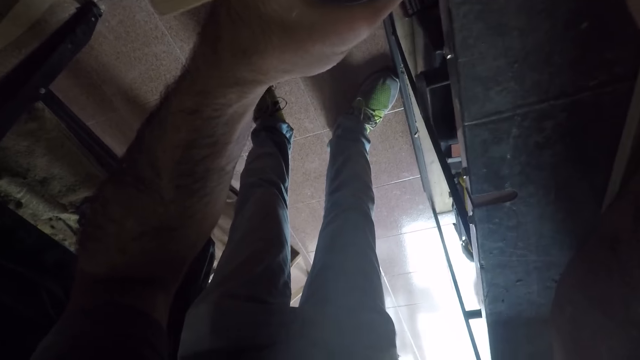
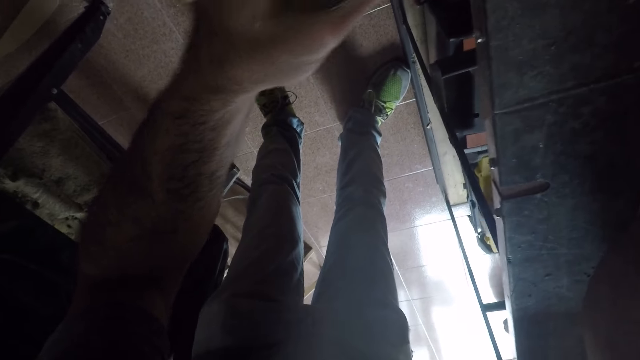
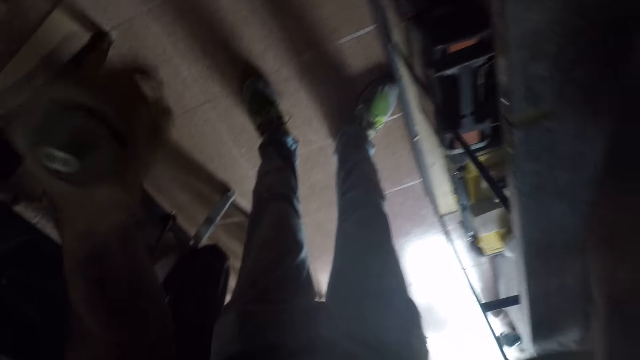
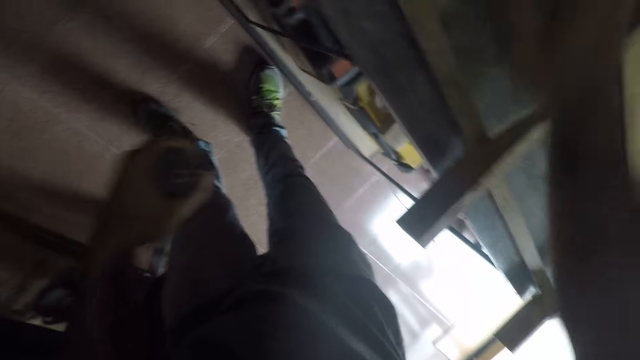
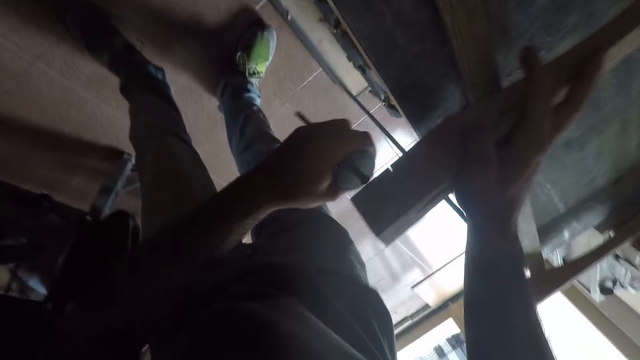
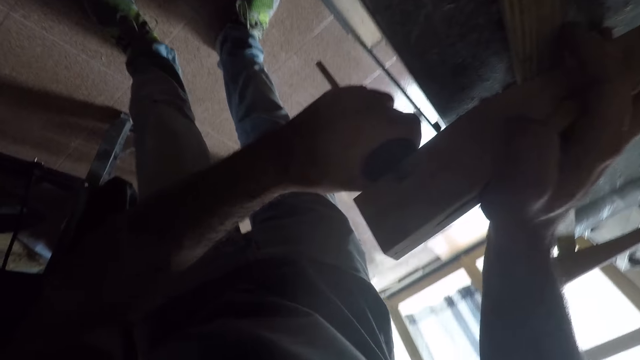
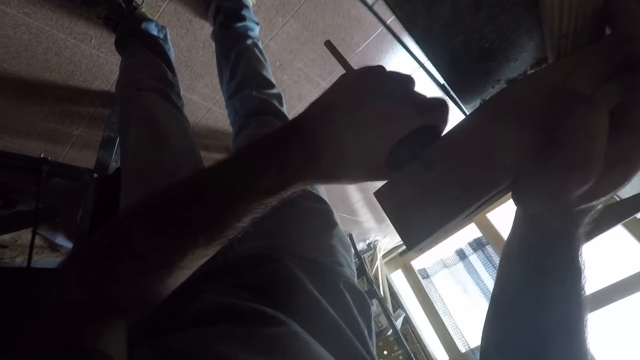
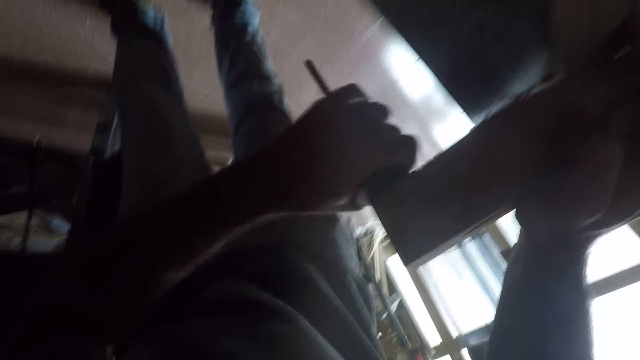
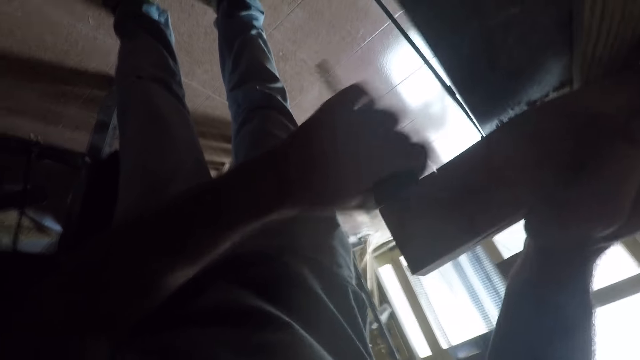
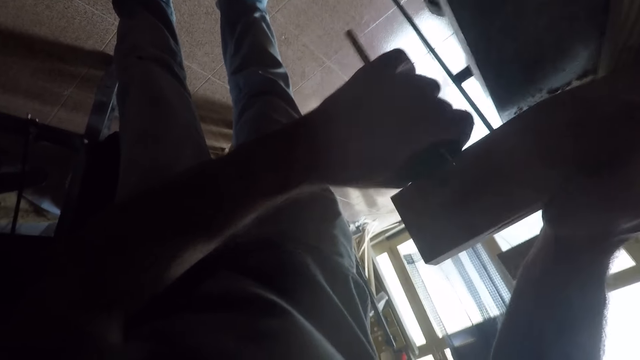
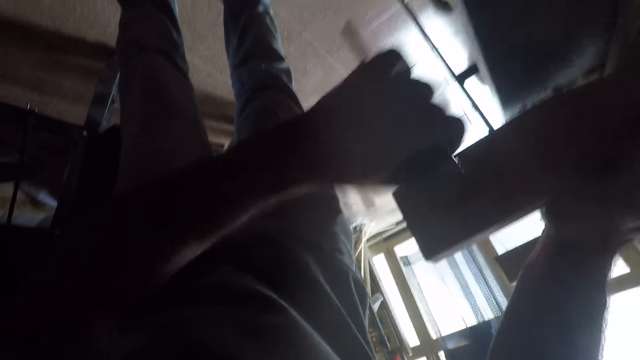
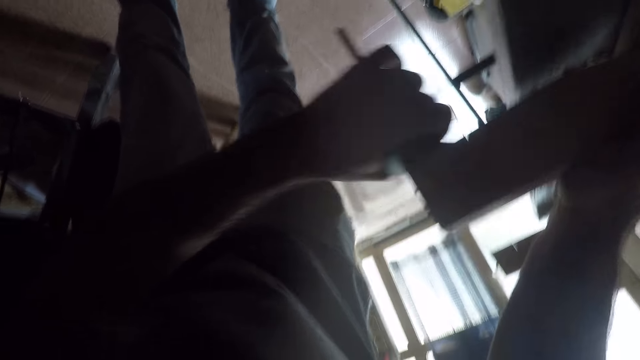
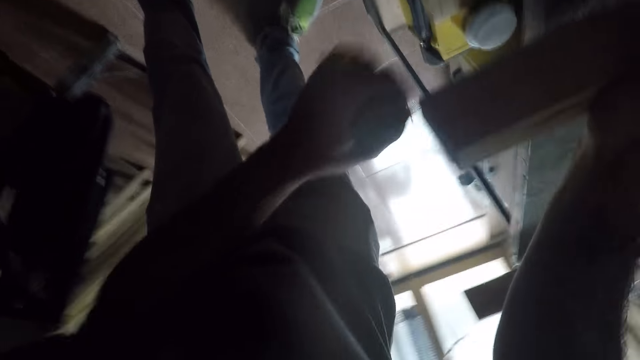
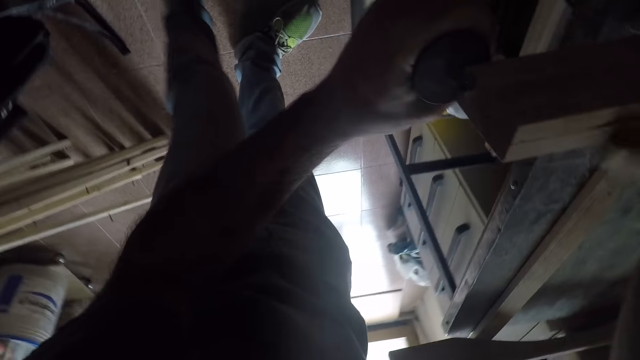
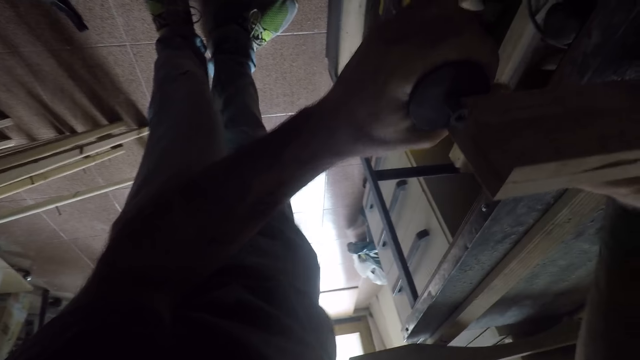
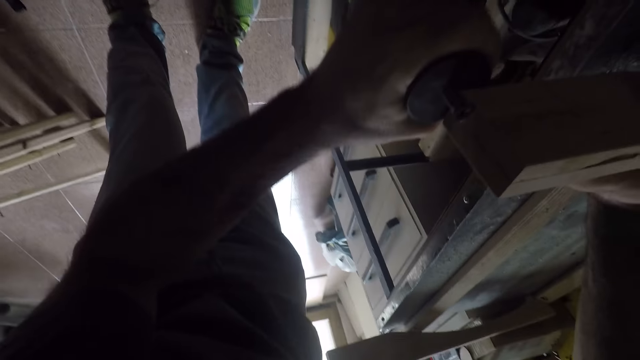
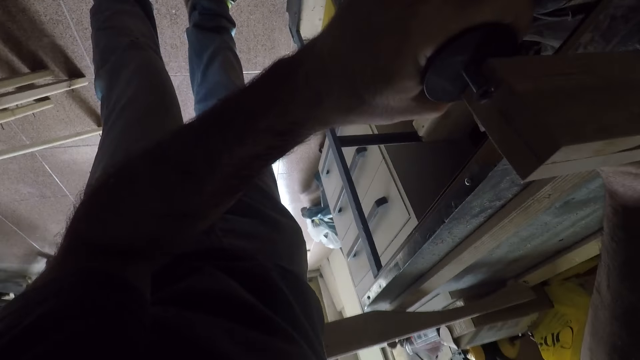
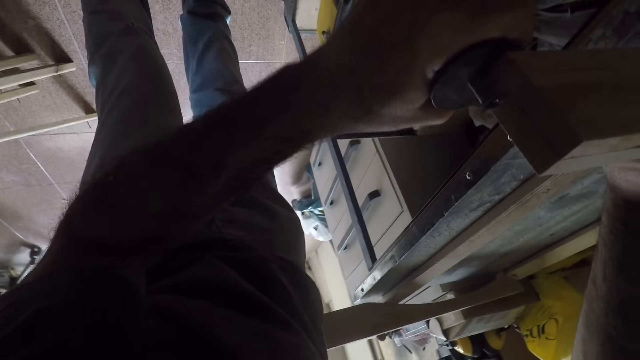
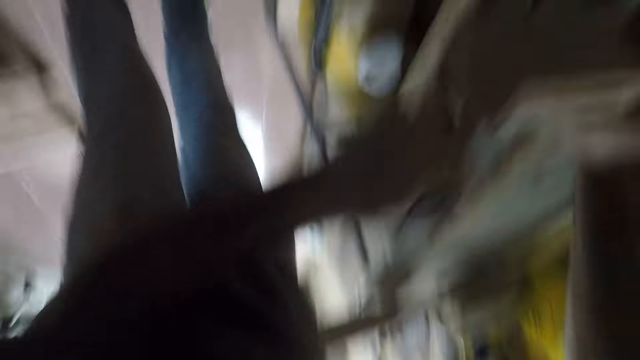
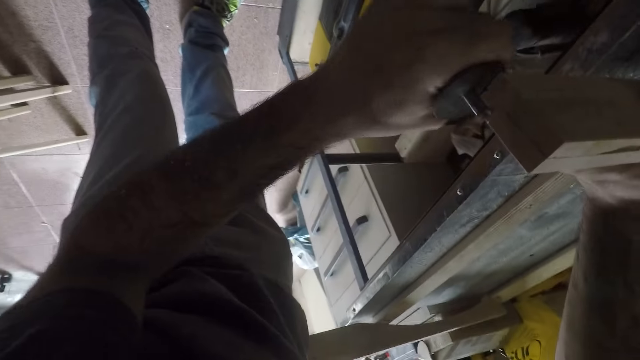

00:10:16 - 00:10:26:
The camera wearer stops doing something with the marking gauge. They remove the hand planer from the furniture. They use the hand planer on the furniture. They hold the lumber with the right hand. They start doing something with the marking gauge. They stop doing something with the marking gauge. They start doing something with the marking gauge.

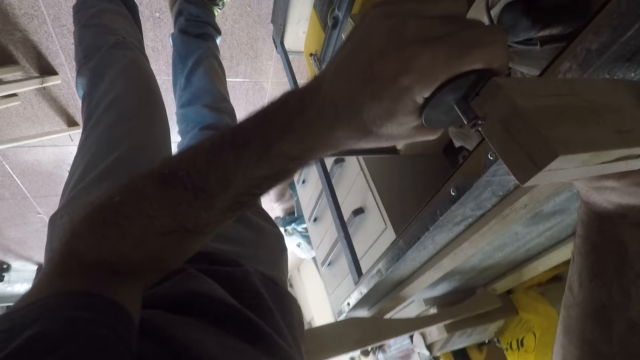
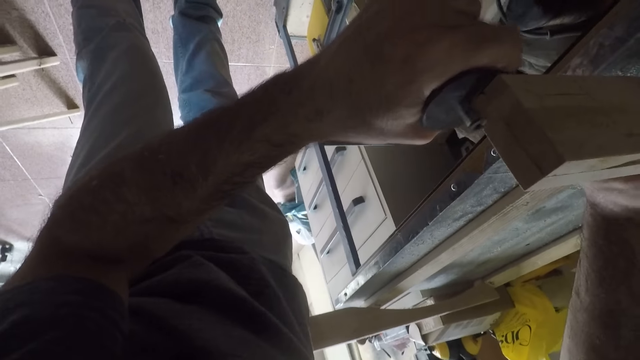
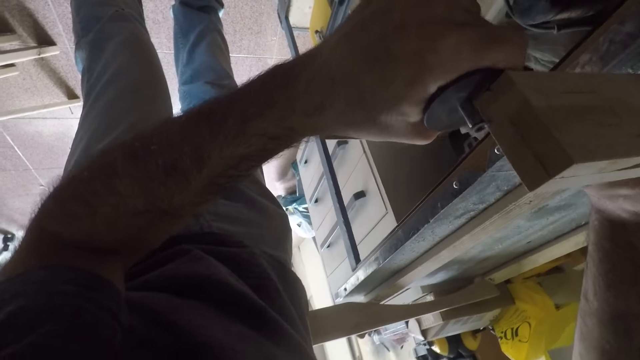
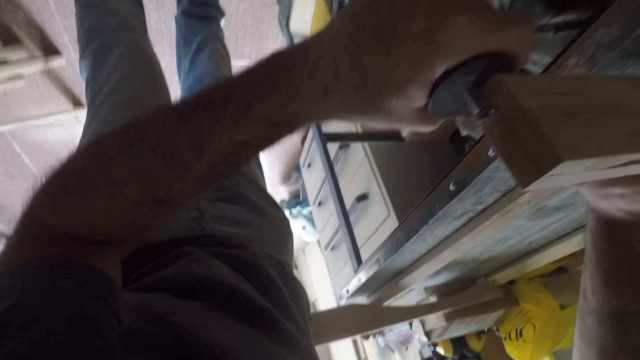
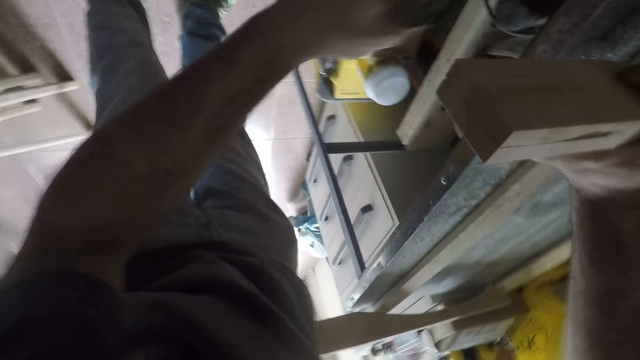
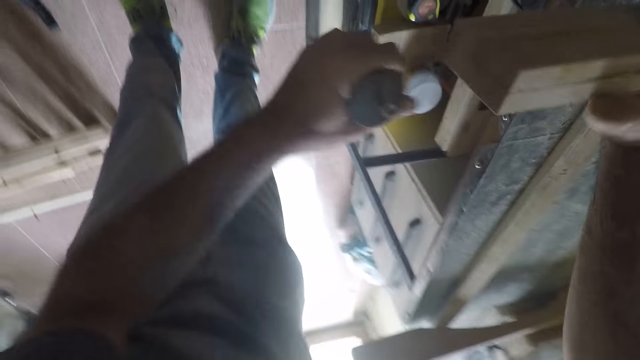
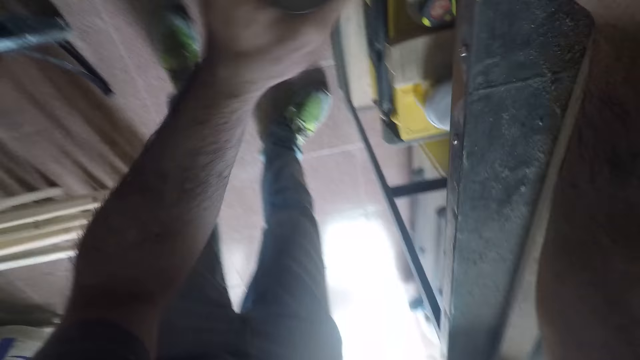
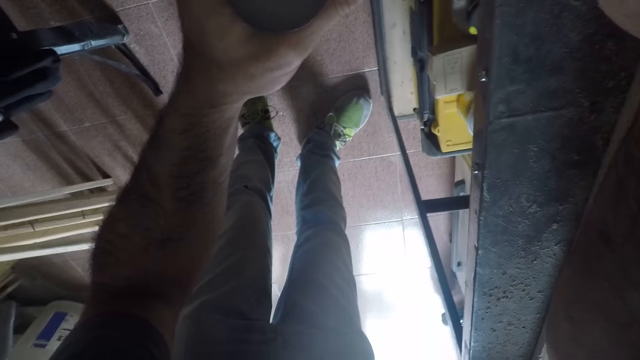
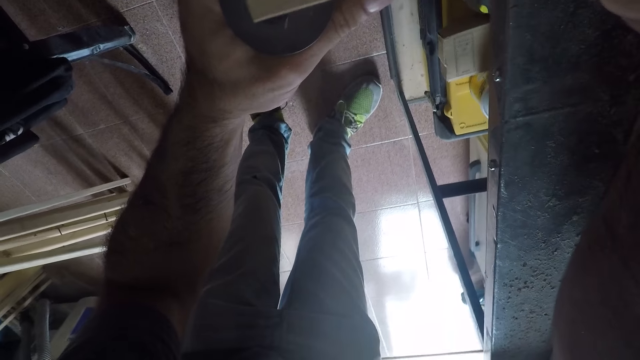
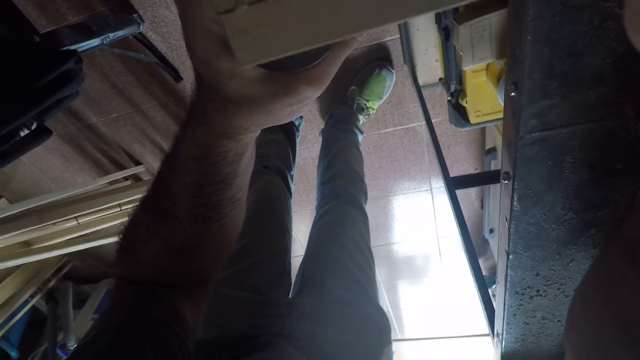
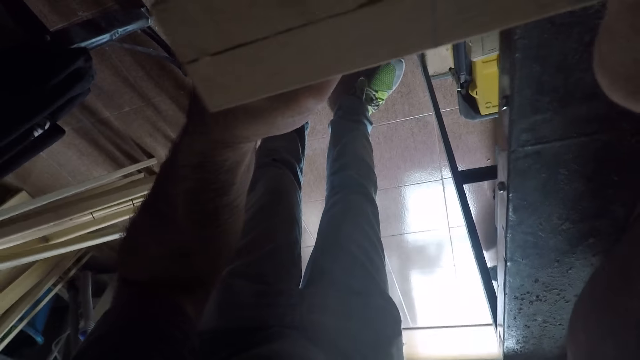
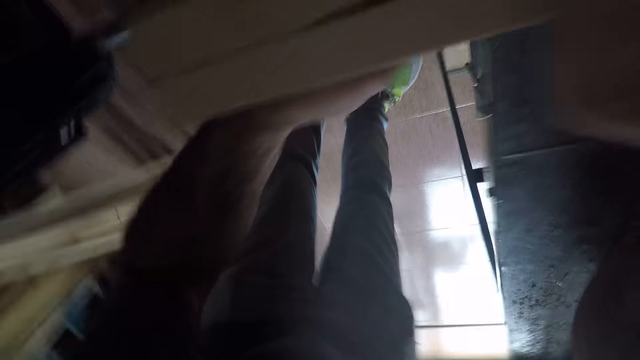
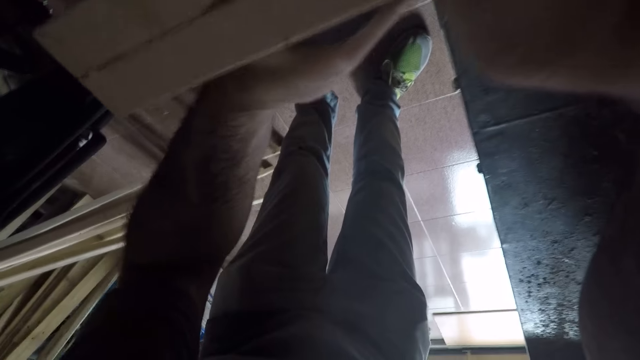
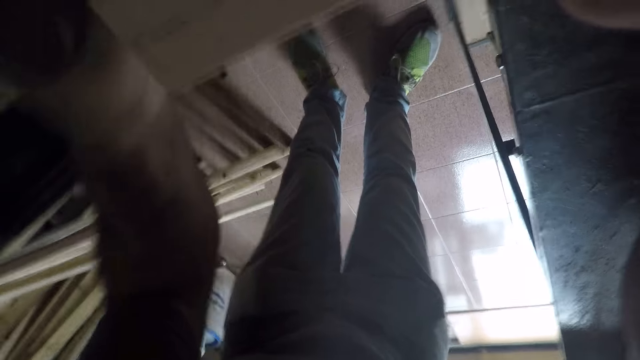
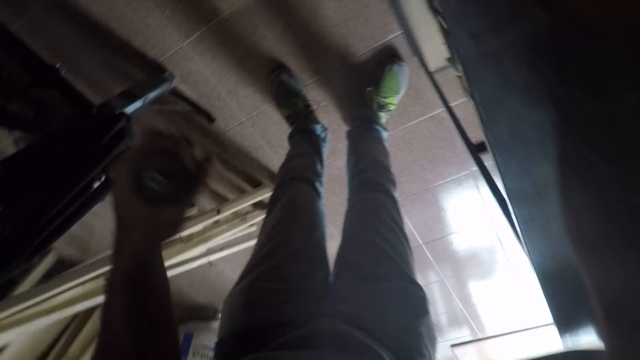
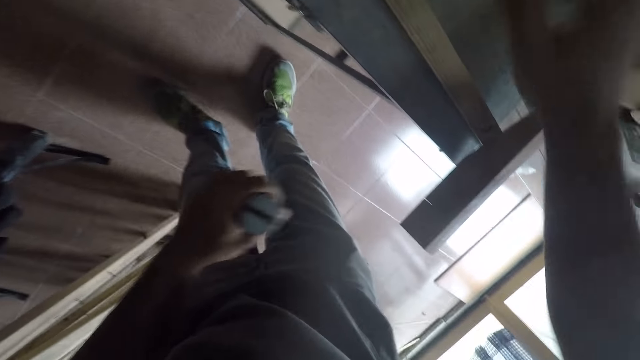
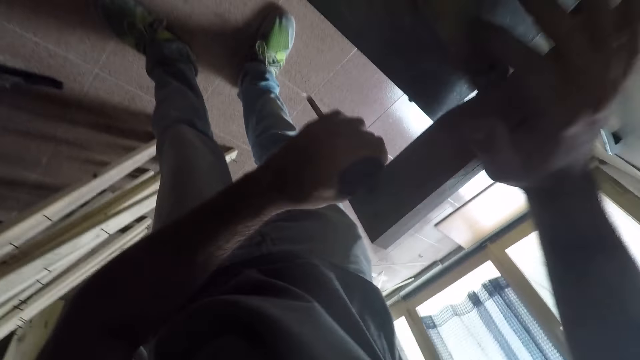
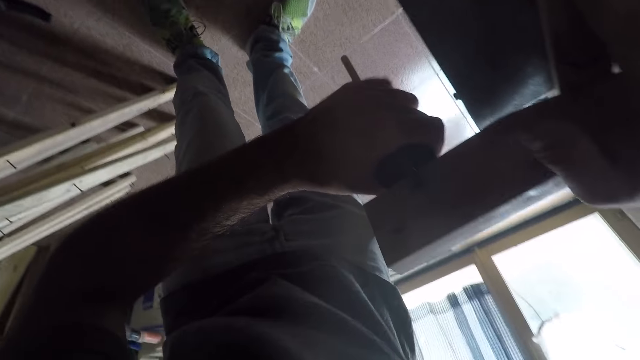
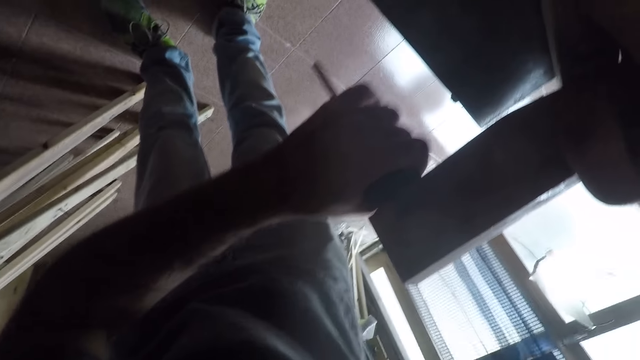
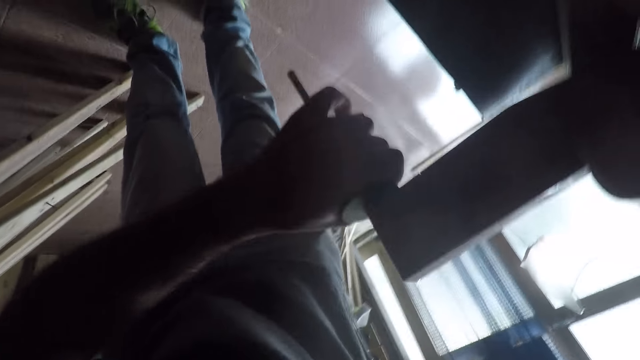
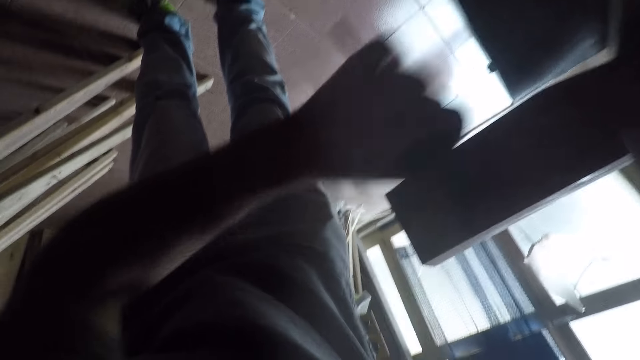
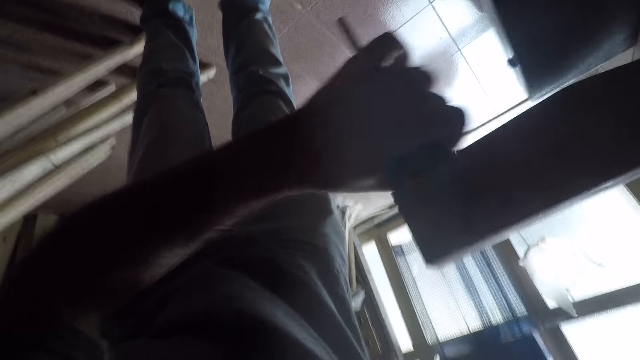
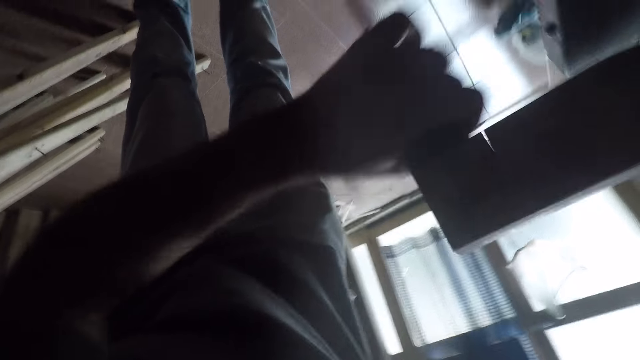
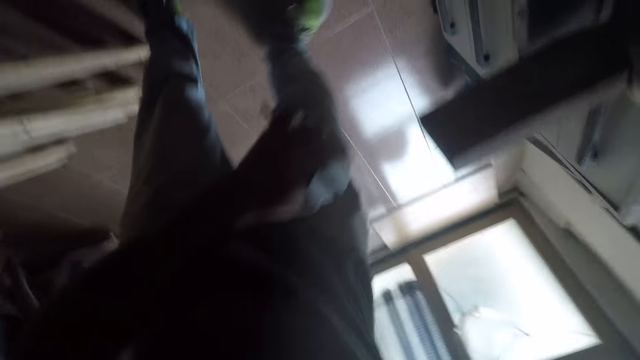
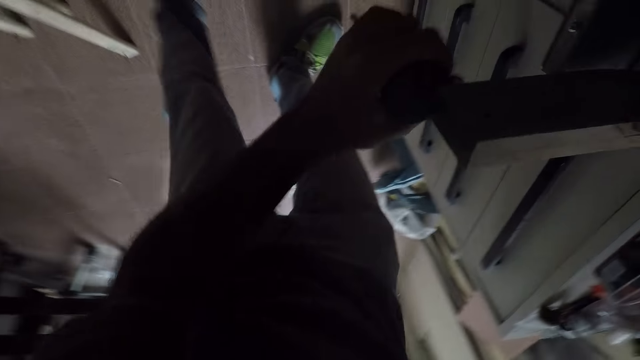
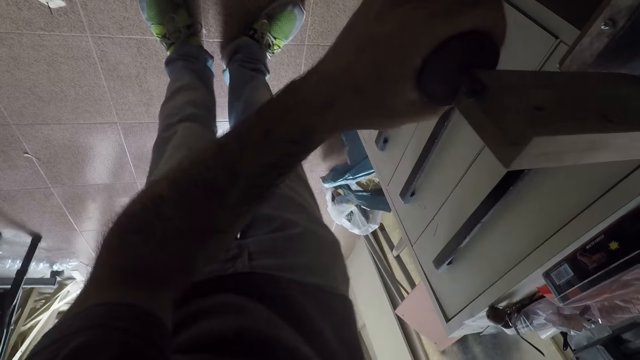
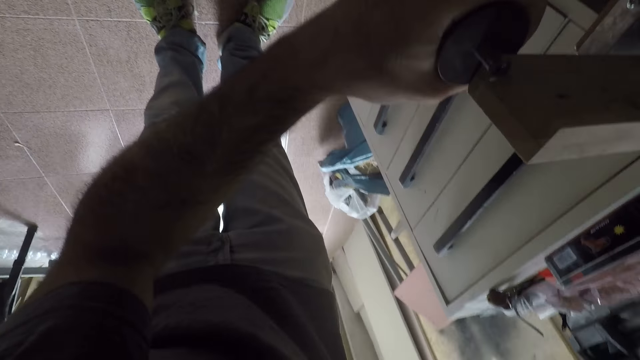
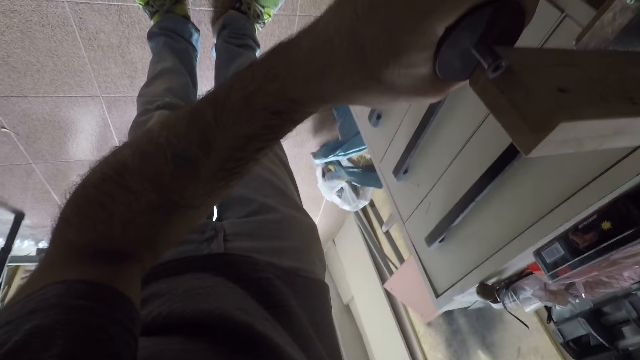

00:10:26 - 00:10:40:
The camera wearer stops something with the marking gauge. They move slightly. They start something with the marking gauge. They stop something with the marking gauge. They remove the hand planer from the furniture. They move back slightly. They use the hand planer on the furniture. They grip the lumber with the right hand and start something with the marking gauge. They stop something with the marking gauge. They adjust their position slightly. They start something with the marking gauge.
